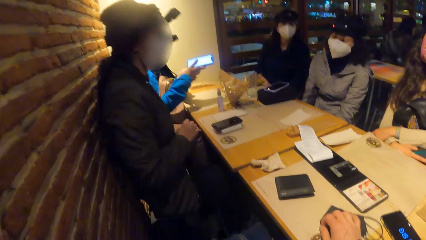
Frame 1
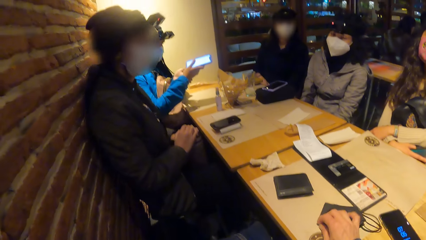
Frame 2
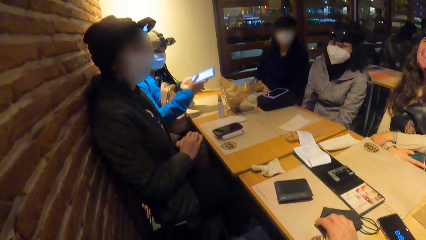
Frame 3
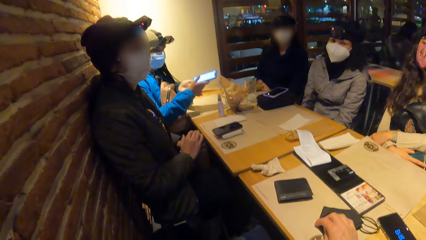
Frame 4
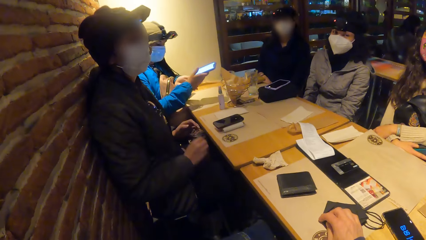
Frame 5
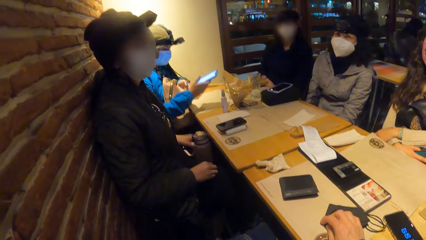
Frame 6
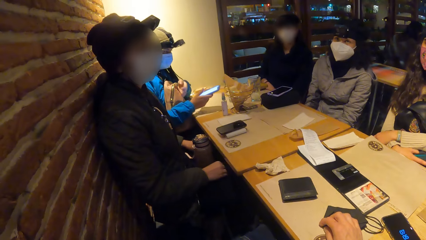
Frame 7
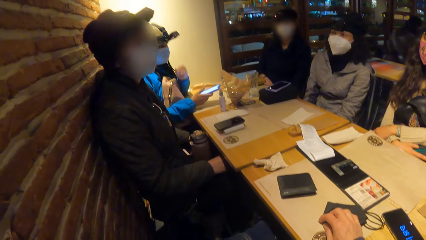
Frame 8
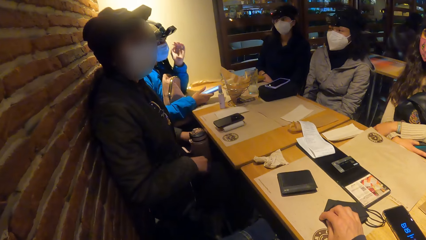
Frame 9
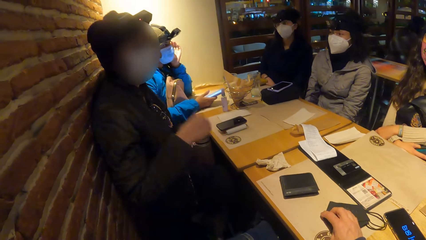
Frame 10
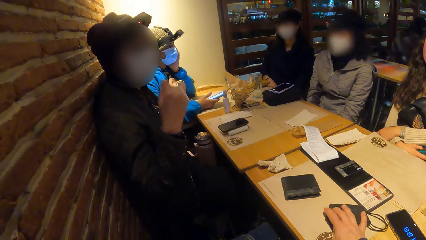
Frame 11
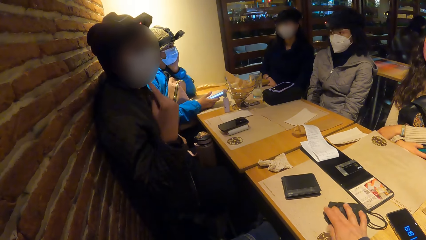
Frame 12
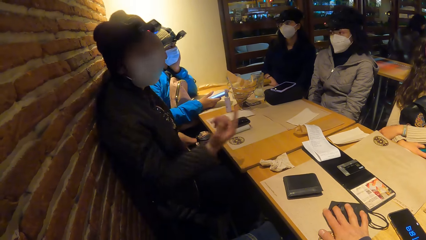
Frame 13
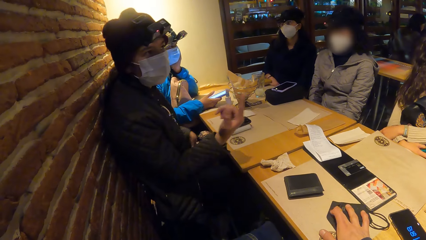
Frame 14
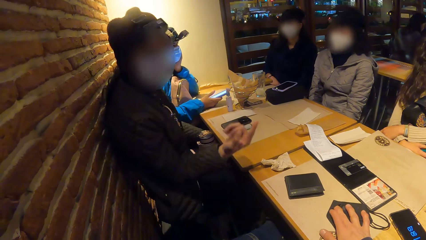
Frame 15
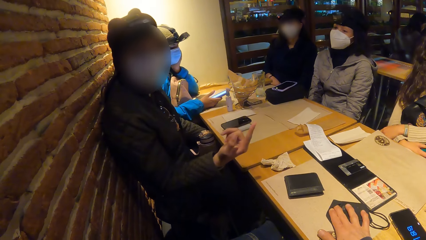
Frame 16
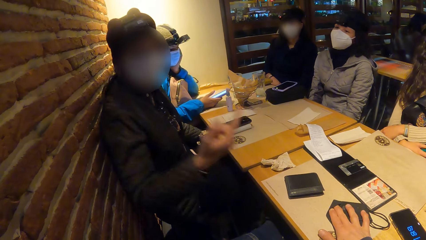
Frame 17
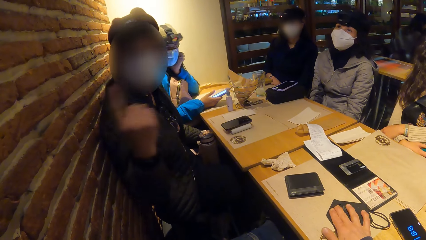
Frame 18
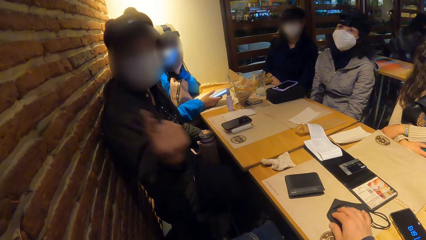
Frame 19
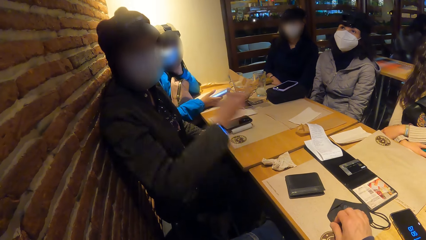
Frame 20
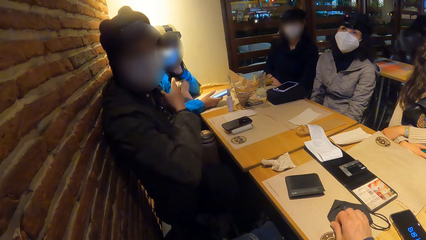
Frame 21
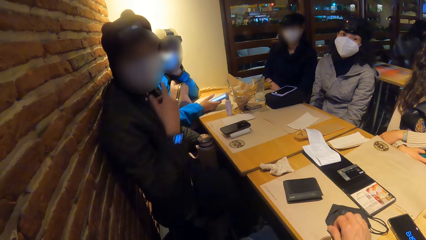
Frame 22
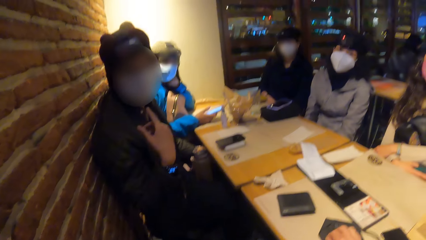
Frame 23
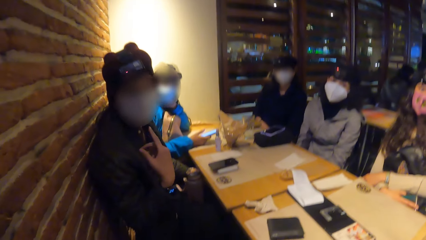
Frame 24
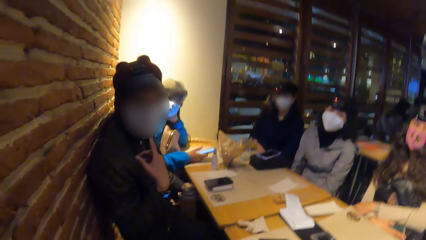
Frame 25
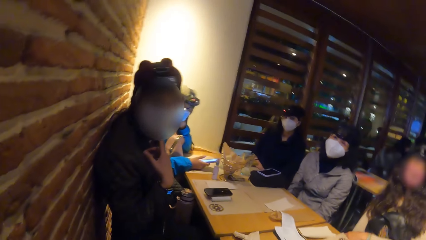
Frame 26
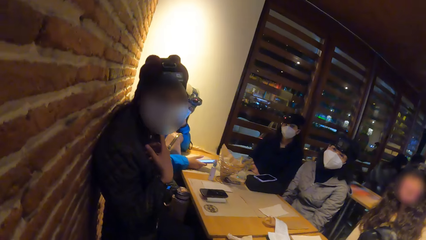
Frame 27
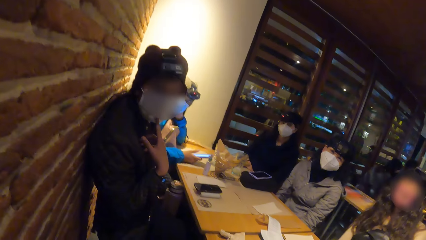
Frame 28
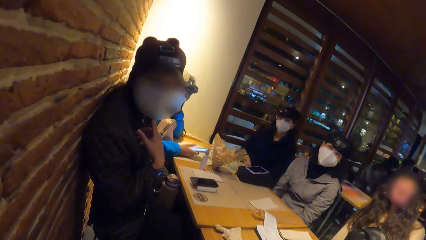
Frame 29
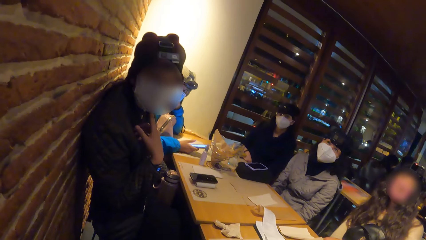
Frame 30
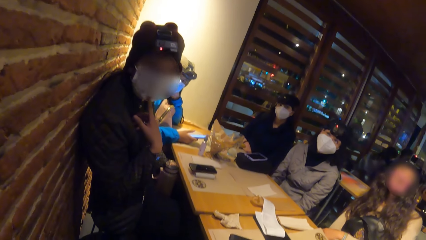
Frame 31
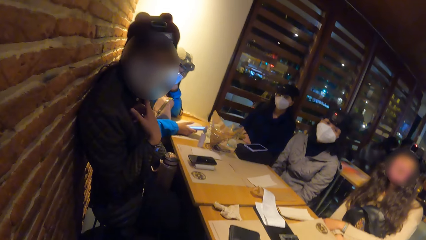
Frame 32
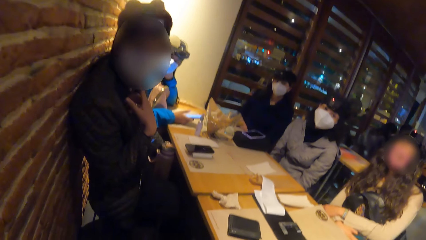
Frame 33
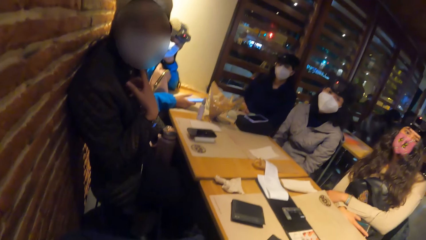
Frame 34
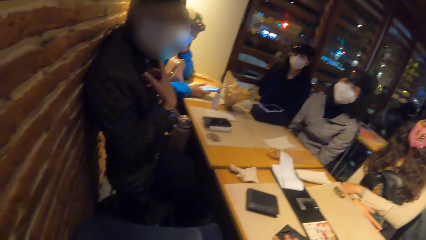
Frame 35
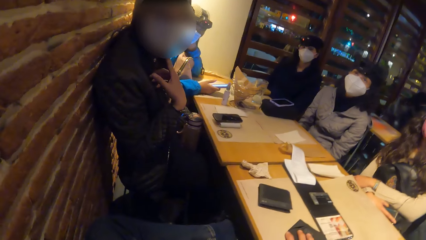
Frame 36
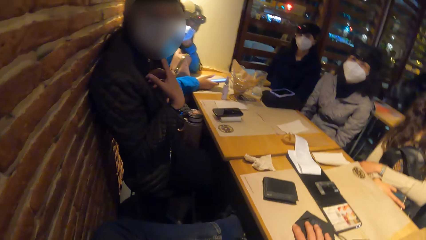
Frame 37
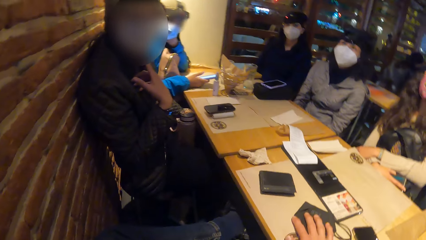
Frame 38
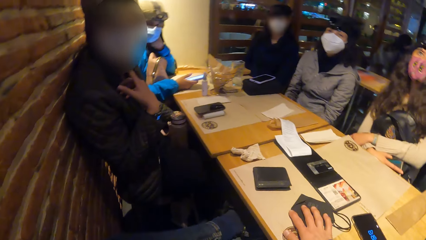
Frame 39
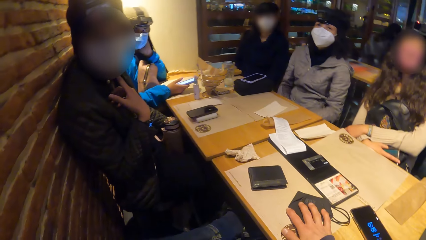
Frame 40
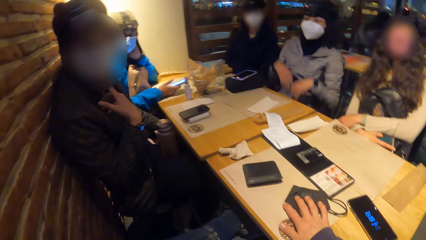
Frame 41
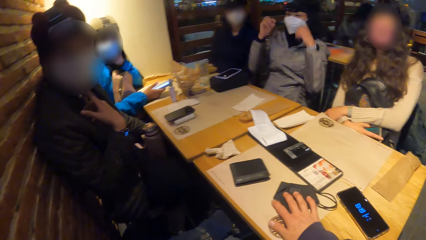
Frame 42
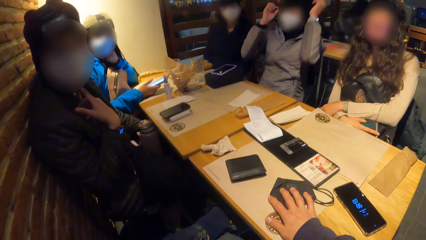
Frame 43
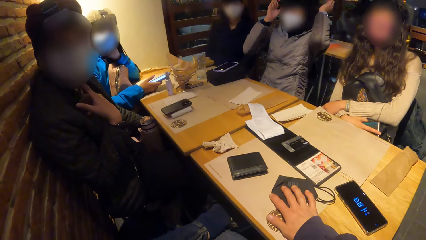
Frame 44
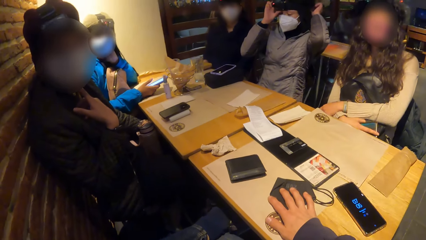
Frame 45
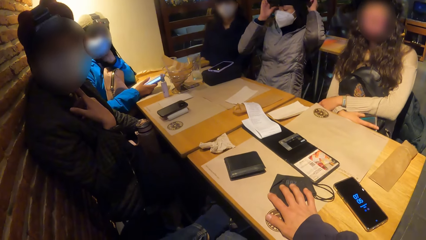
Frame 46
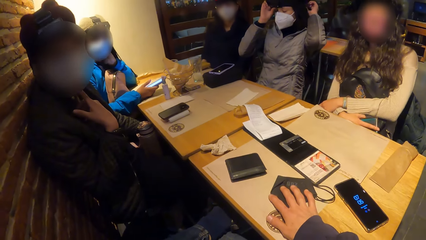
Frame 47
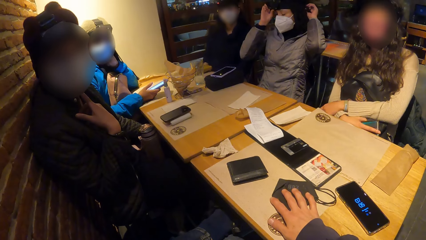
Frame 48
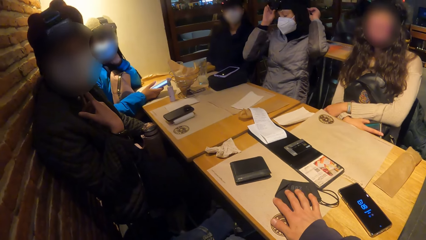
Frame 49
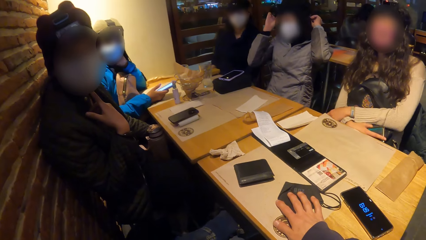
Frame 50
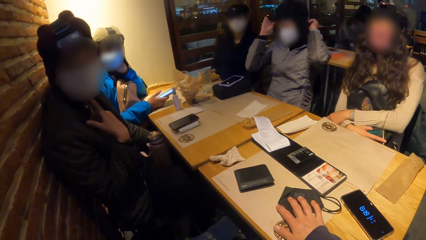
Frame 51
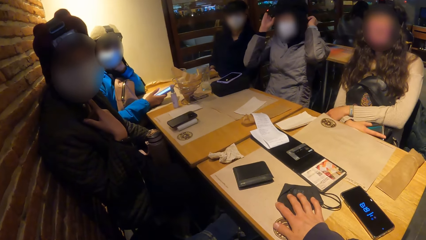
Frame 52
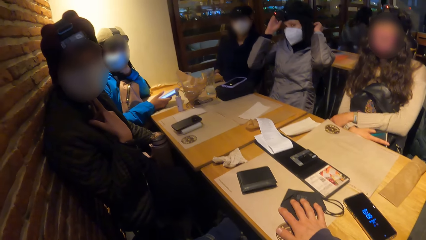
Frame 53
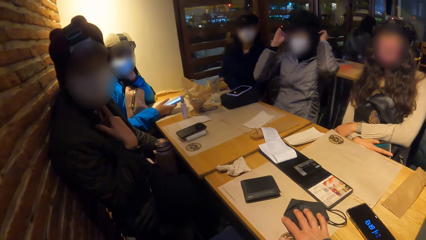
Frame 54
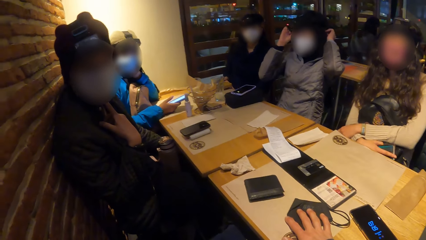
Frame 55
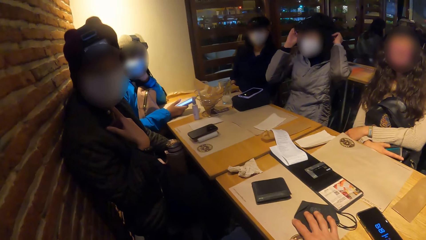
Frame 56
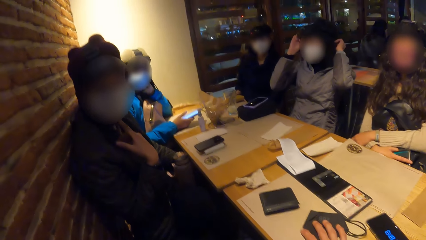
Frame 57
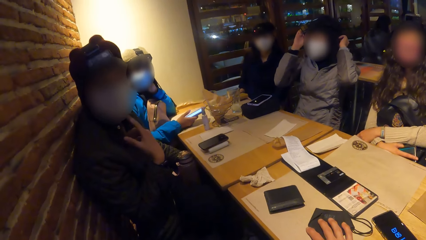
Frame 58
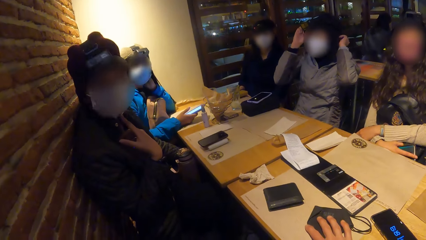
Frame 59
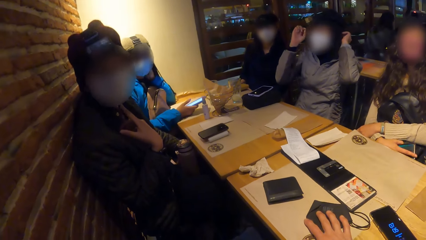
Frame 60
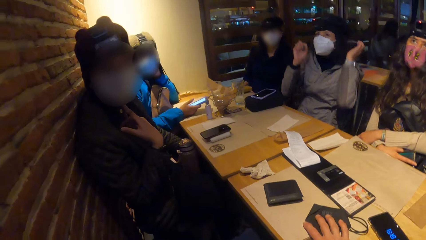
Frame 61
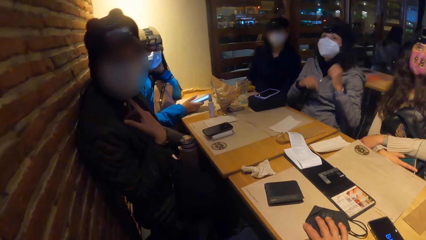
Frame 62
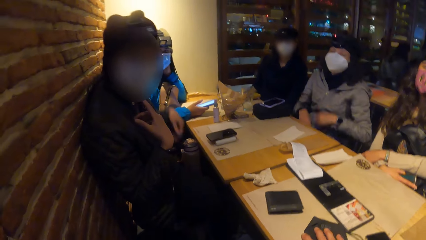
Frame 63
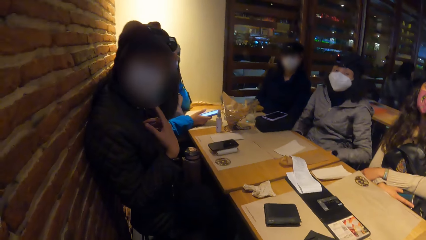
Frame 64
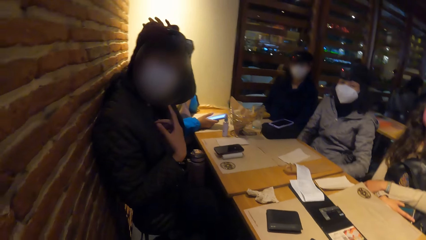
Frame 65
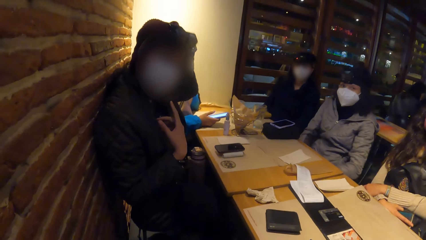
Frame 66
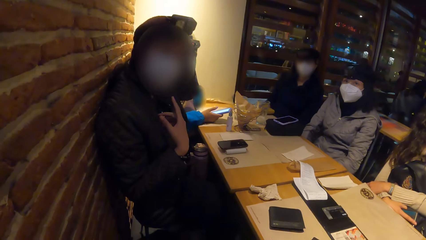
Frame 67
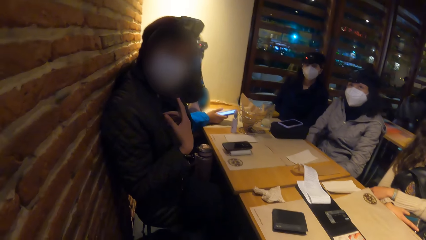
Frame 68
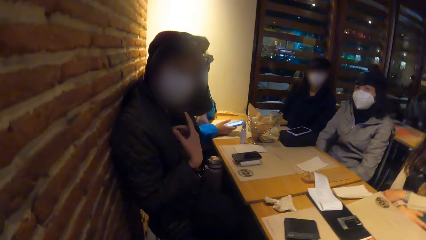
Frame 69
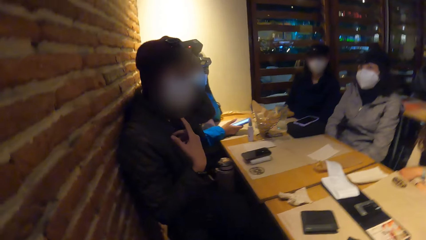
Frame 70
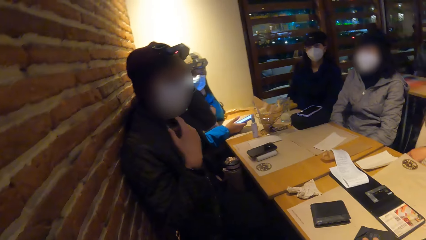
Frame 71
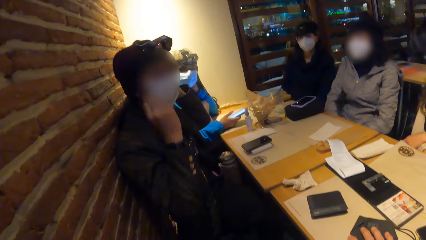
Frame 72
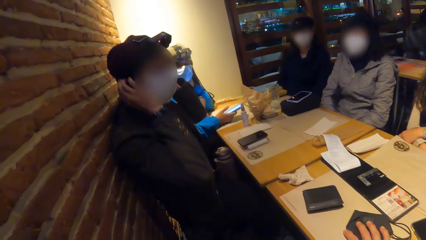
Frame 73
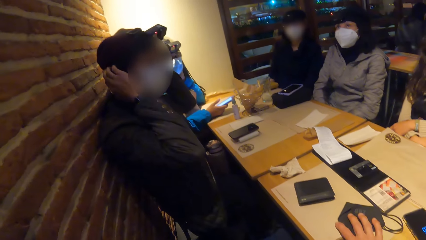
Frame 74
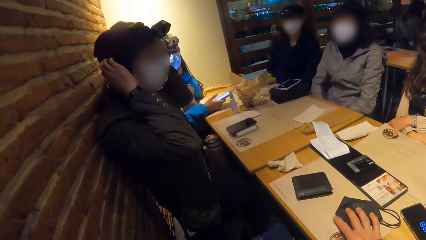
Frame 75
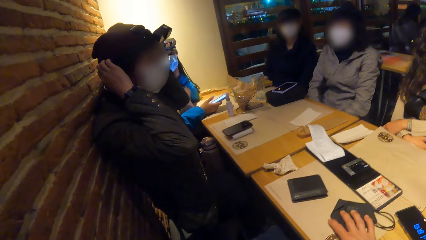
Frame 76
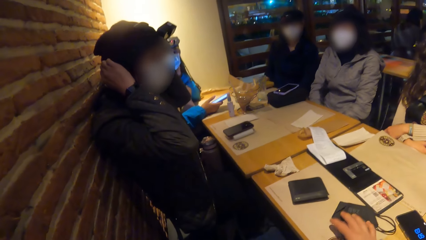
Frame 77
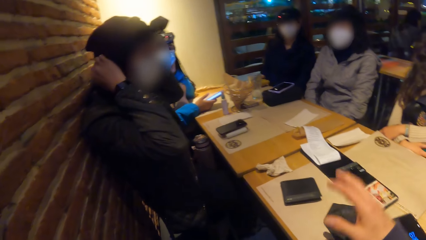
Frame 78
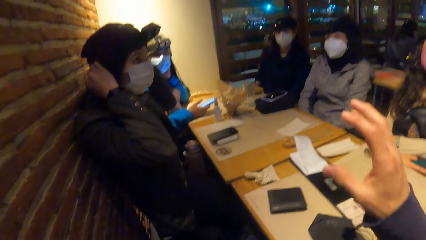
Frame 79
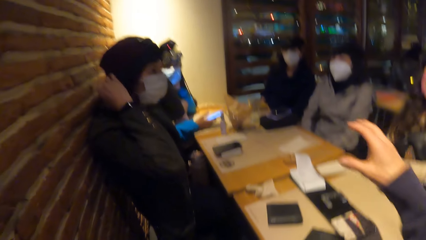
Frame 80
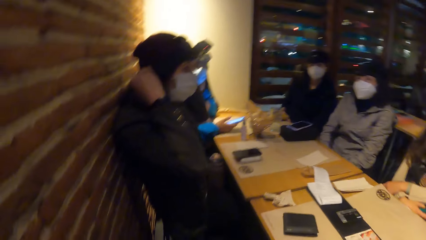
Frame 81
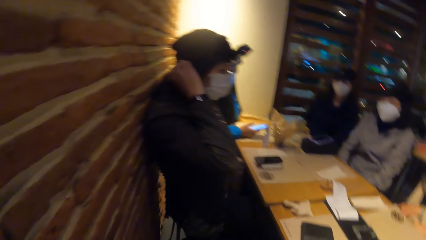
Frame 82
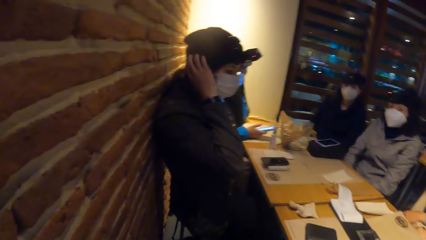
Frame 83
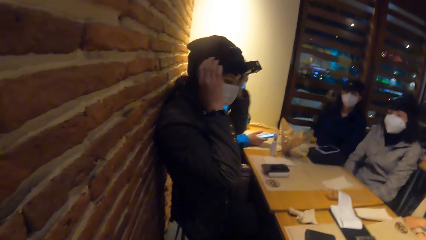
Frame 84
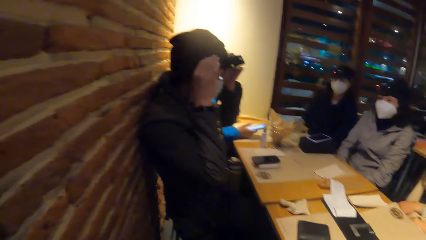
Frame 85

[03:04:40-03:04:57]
A lady adjusts the camera. A man adjusts the hat. A woman adjusts a camera on her head with both hands. The camera wearer interacts with the group of people.
